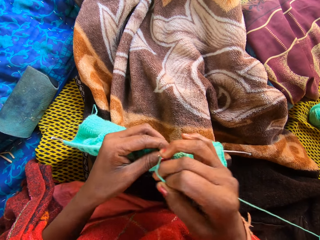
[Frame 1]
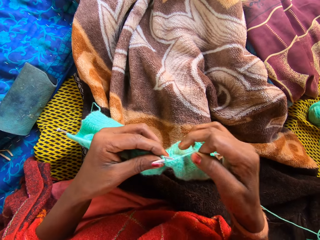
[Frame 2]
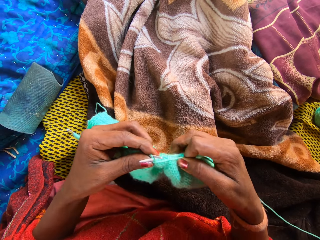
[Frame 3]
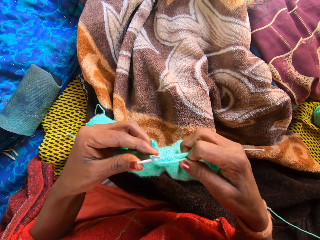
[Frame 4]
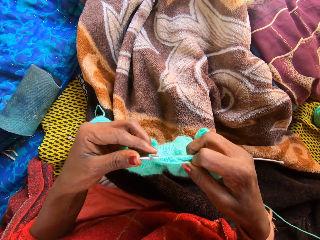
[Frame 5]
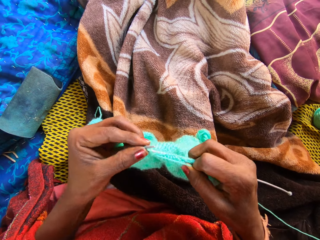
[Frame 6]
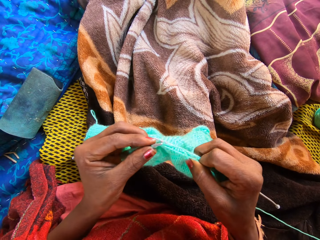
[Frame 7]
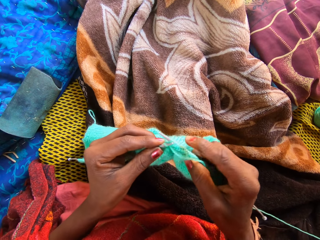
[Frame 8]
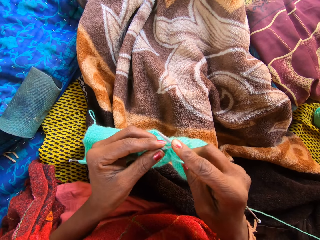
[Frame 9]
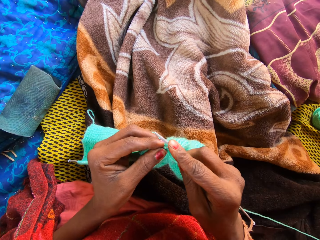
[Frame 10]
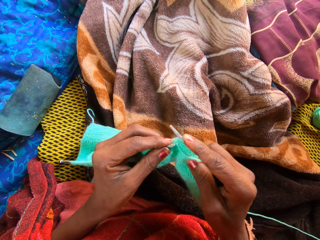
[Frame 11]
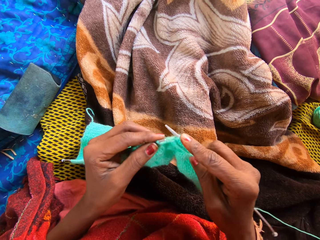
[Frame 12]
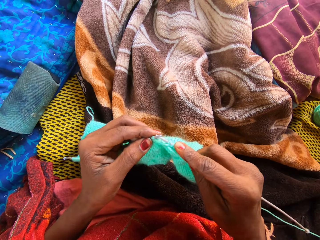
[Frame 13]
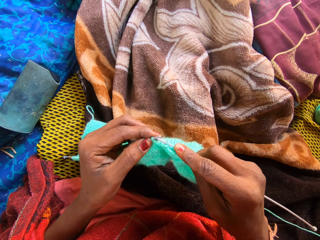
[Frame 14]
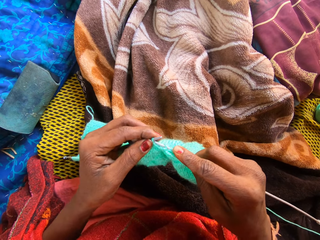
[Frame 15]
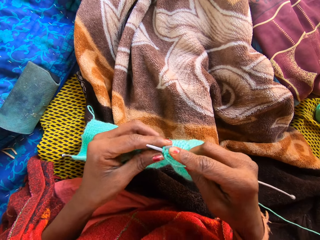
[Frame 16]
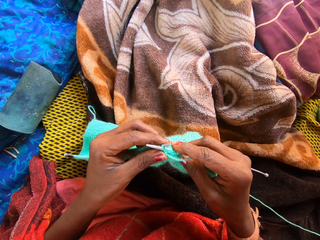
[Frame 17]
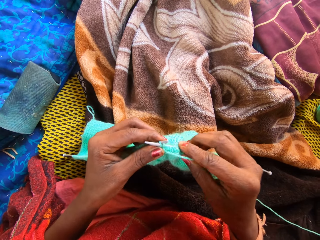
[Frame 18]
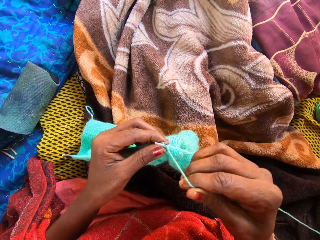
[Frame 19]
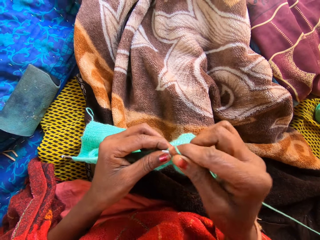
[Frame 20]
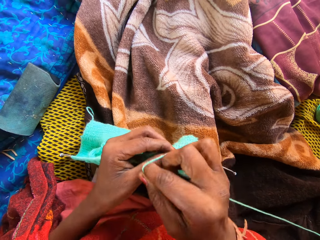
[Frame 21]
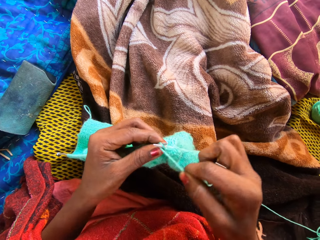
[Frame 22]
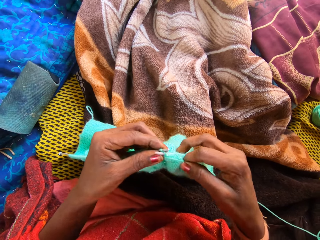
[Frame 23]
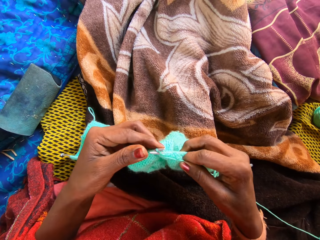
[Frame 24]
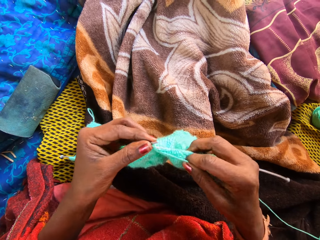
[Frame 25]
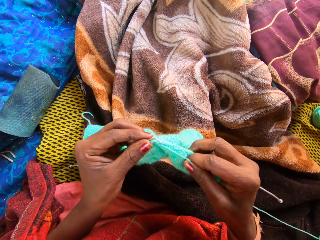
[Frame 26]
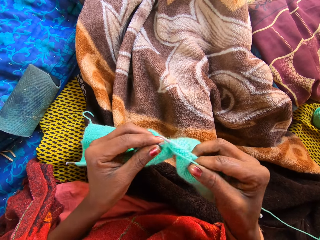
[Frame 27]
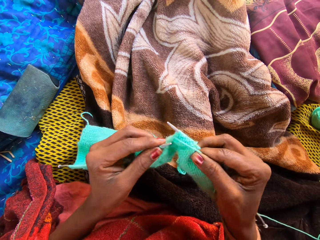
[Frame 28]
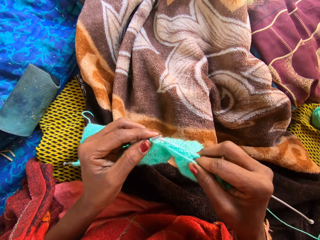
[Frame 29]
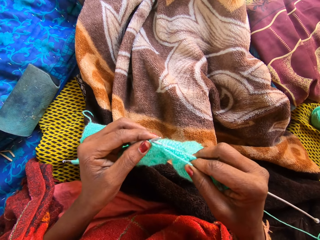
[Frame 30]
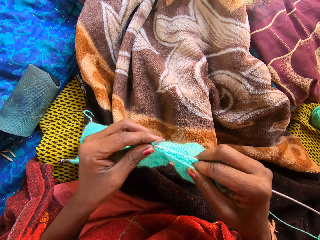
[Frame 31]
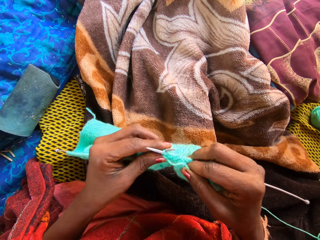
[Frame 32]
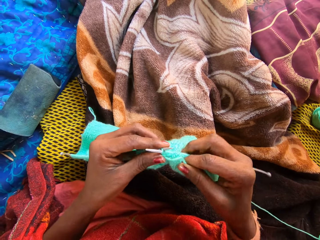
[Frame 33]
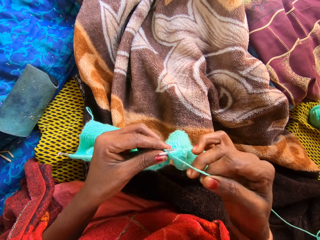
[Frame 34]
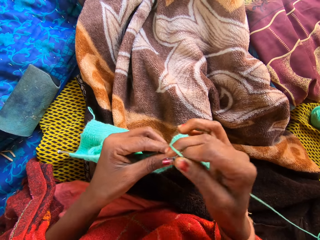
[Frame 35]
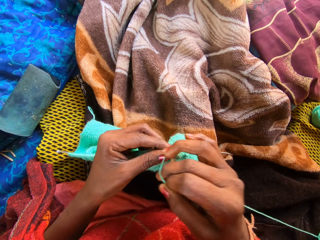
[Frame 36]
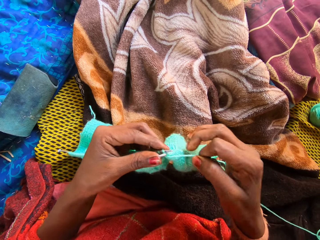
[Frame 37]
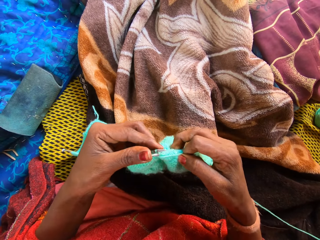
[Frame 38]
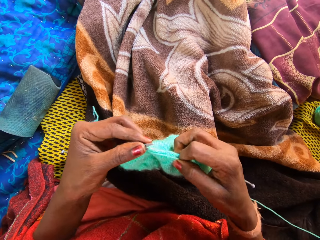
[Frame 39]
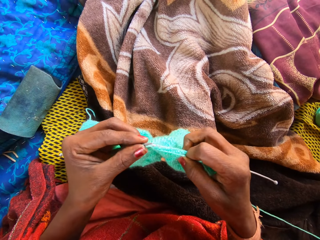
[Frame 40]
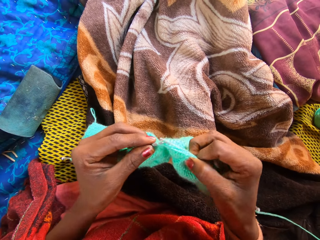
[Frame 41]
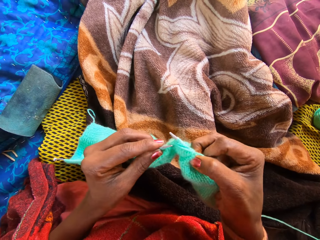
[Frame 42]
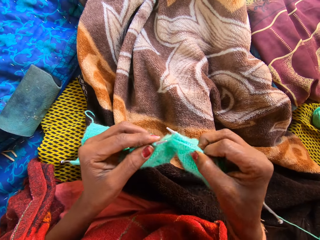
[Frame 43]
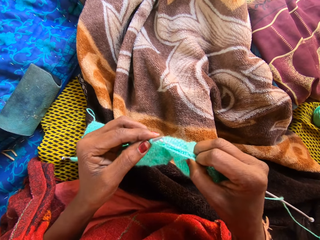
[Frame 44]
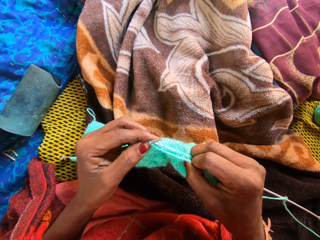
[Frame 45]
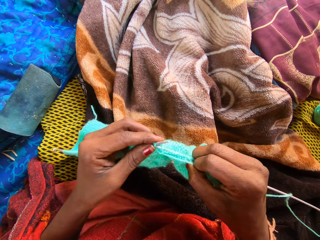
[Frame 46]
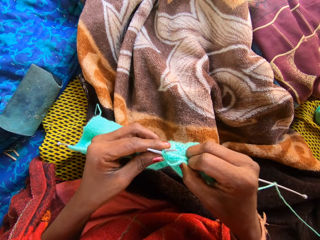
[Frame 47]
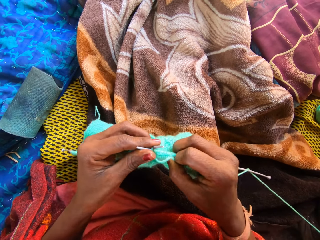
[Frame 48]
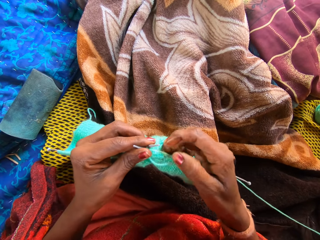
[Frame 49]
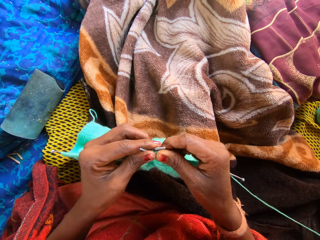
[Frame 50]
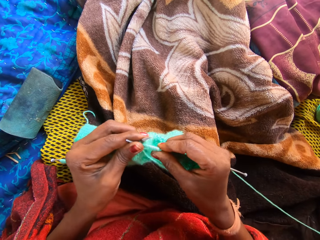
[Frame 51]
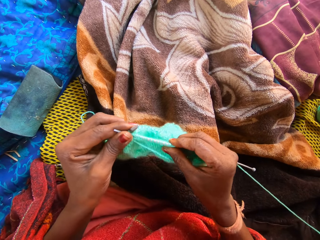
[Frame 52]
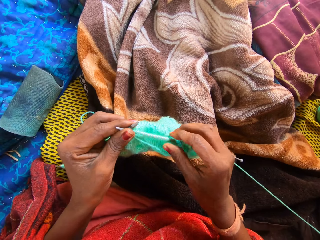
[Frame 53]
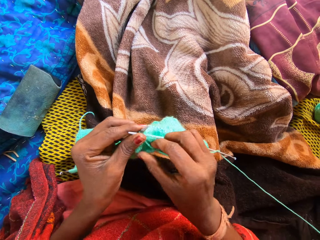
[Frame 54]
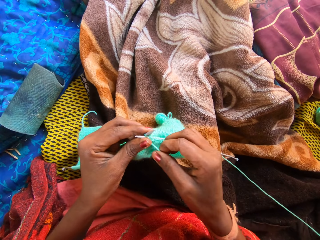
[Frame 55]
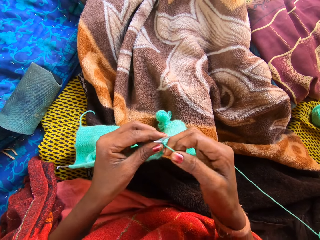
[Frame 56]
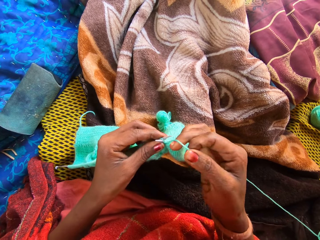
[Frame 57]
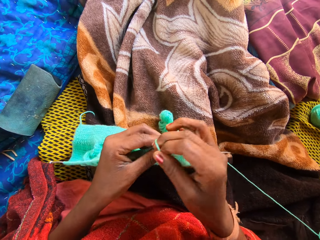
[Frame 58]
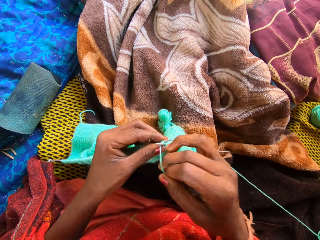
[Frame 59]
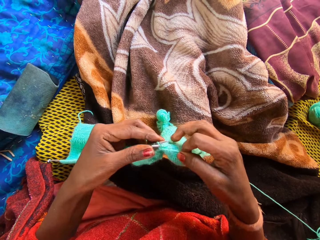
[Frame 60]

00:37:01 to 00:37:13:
The camera wearer knits the fabric. They hold the thread. They hold the fabric.

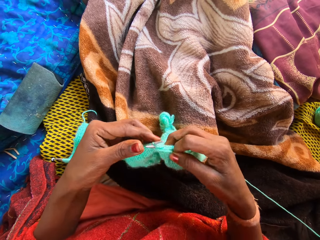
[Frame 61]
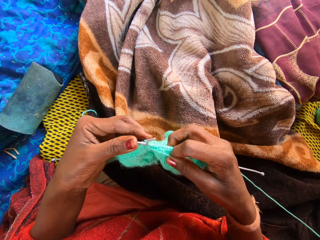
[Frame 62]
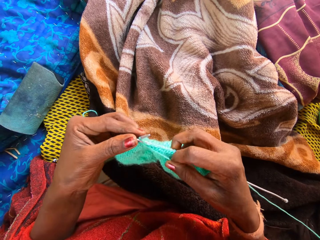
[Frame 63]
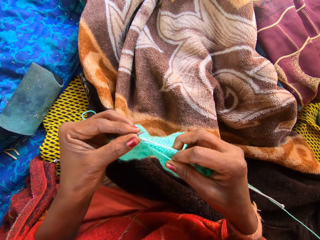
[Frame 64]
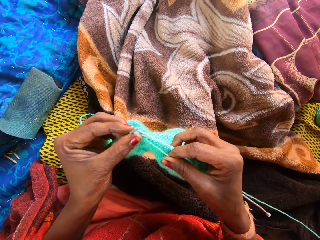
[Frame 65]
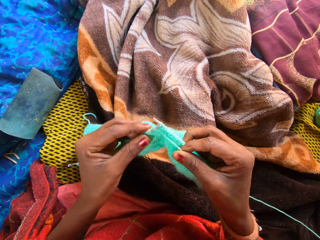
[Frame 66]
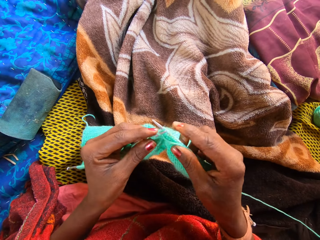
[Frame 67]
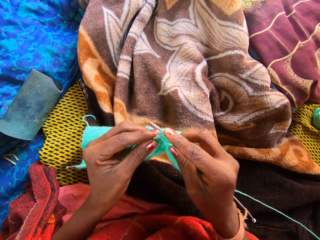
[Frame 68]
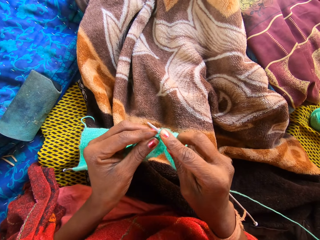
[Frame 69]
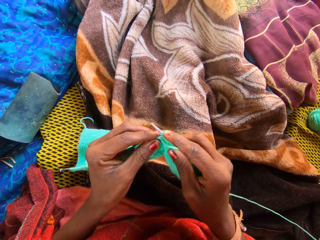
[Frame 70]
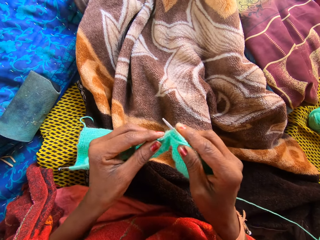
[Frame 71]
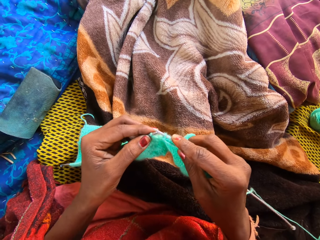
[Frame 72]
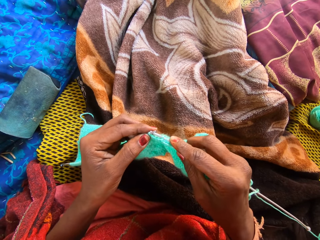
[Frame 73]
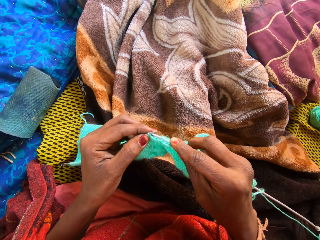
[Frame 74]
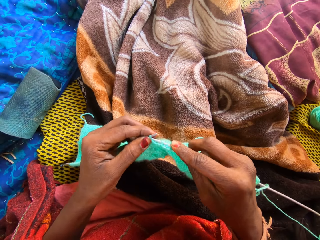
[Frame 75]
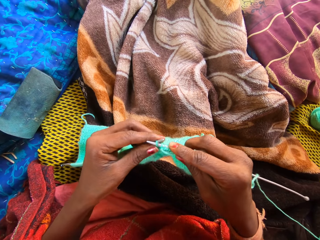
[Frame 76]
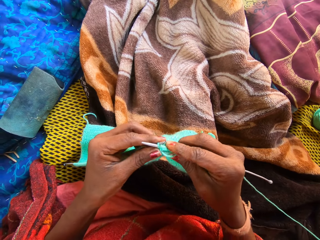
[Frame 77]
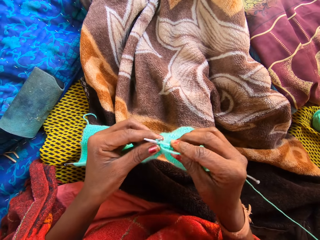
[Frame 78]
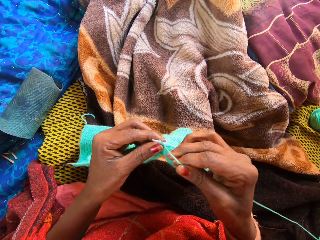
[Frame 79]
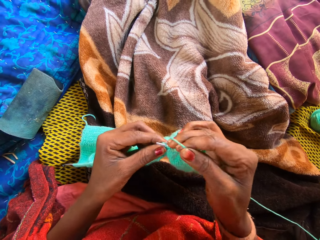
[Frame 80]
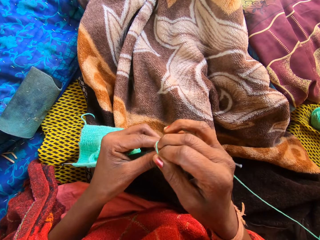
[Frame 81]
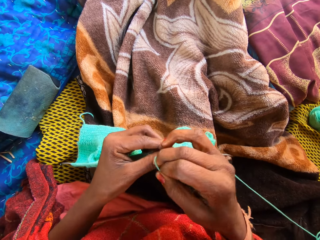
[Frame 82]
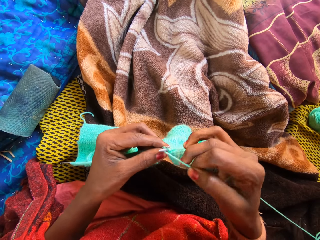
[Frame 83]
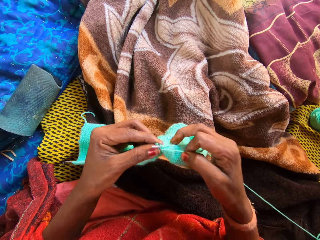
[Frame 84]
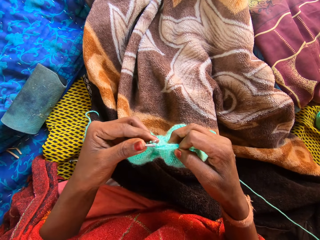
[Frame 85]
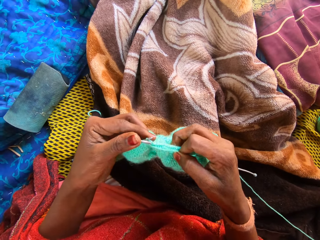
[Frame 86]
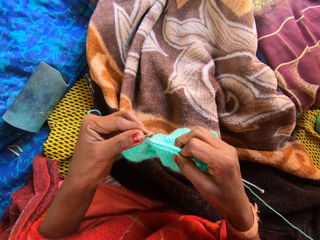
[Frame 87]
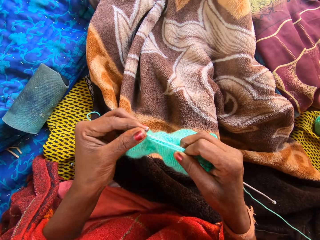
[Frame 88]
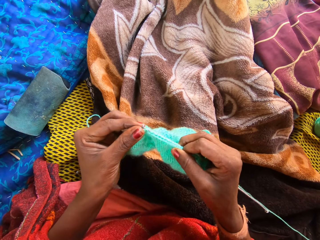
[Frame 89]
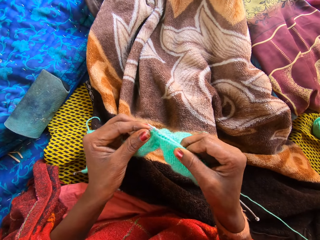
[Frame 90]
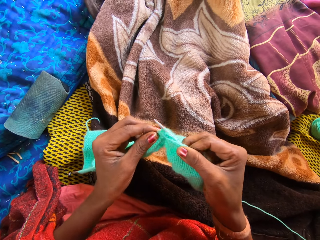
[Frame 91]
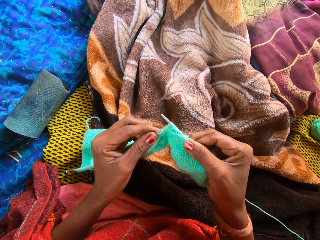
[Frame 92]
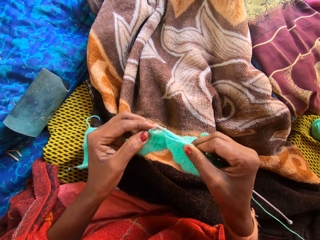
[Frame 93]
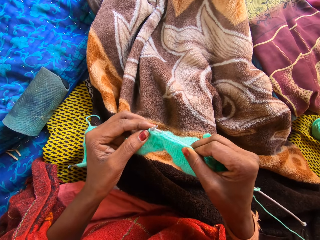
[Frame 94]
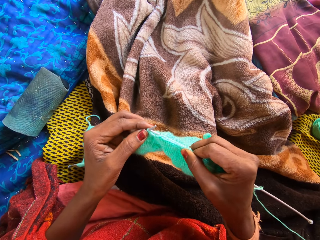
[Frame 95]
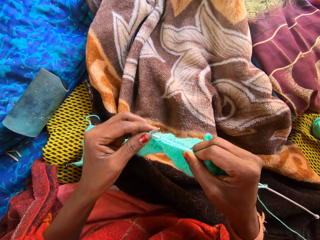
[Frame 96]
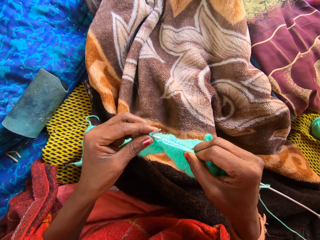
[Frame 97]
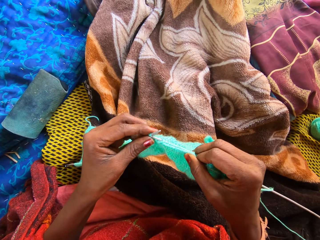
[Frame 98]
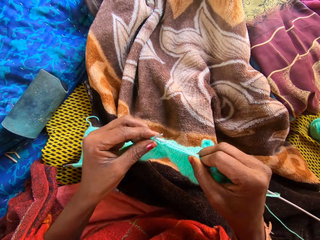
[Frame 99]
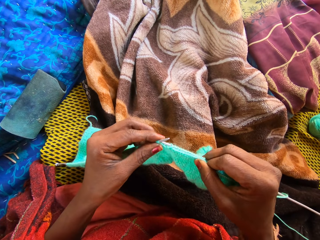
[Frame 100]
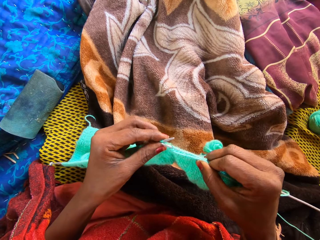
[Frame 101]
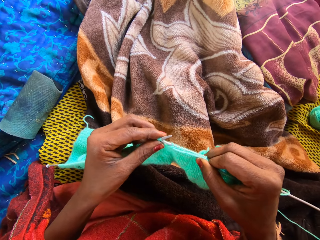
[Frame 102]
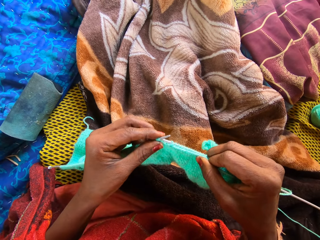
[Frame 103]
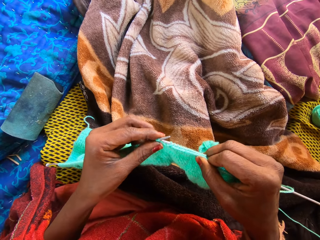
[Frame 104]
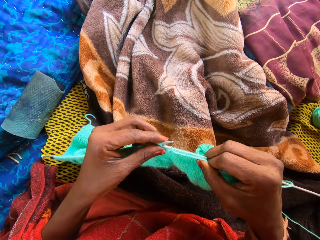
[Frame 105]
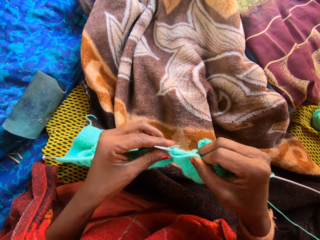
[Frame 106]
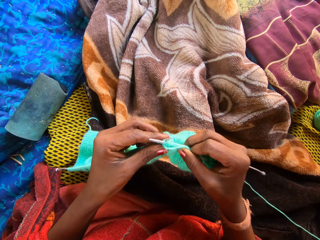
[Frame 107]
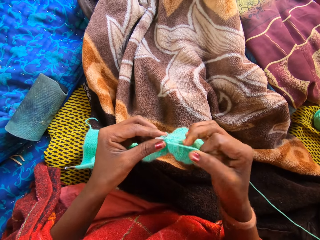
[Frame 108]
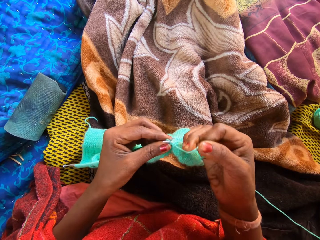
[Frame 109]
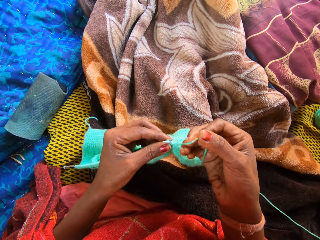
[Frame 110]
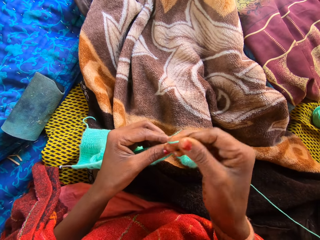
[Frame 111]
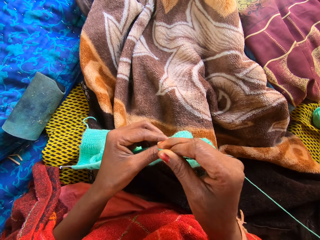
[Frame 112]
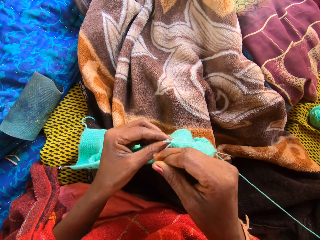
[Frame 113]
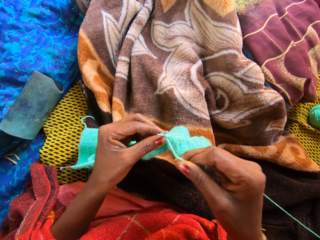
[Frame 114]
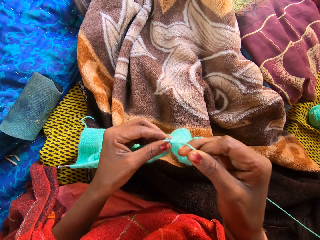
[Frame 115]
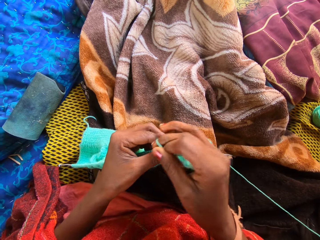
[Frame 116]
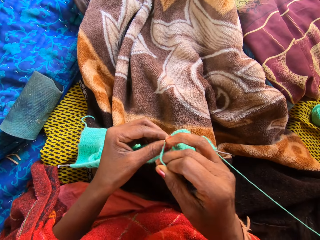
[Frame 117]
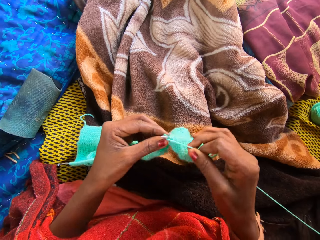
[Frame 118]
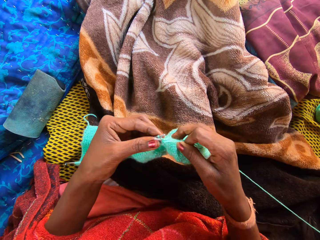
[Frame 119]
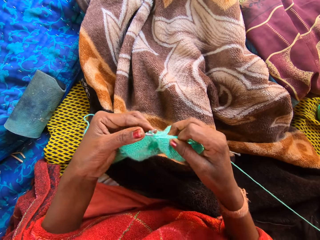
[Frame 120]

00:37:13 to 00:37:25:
The camera wearer knits the fabric. She holds the knitting needle. She holds the threads with her right hand.
